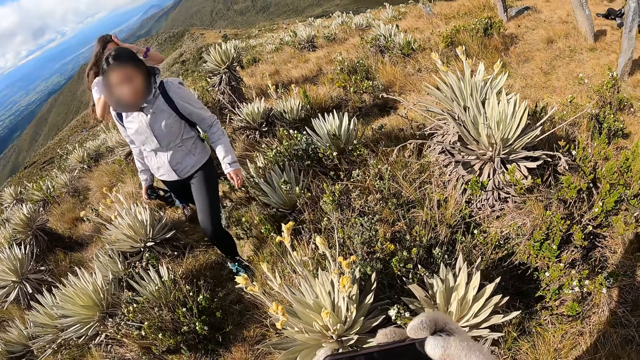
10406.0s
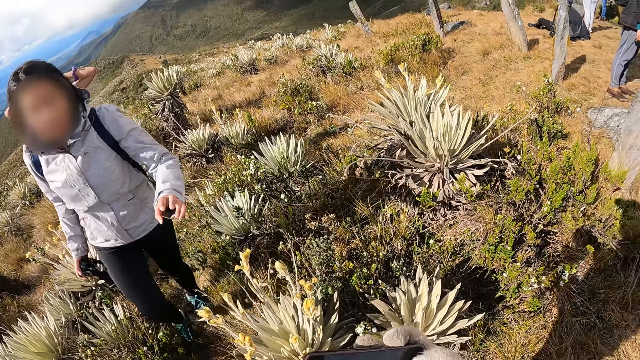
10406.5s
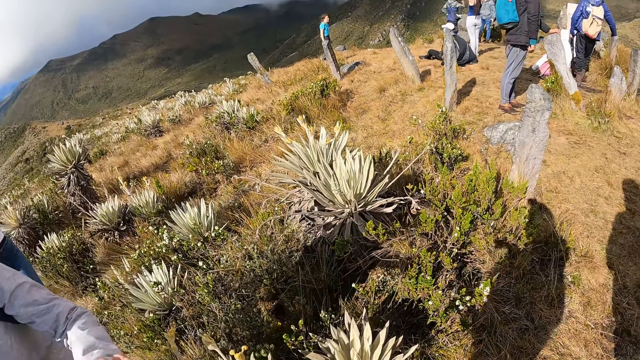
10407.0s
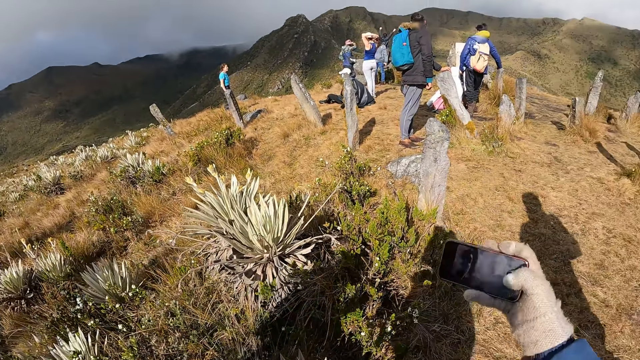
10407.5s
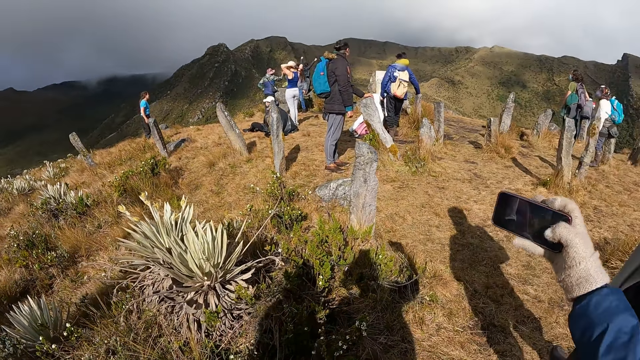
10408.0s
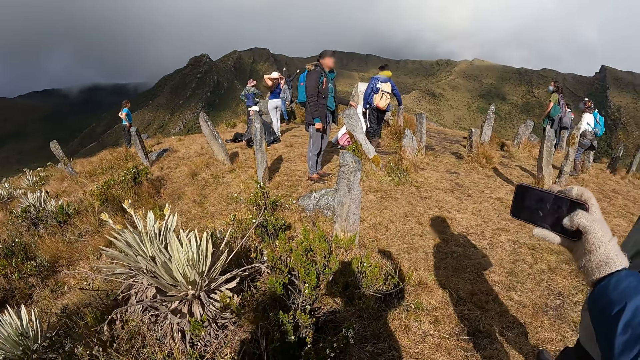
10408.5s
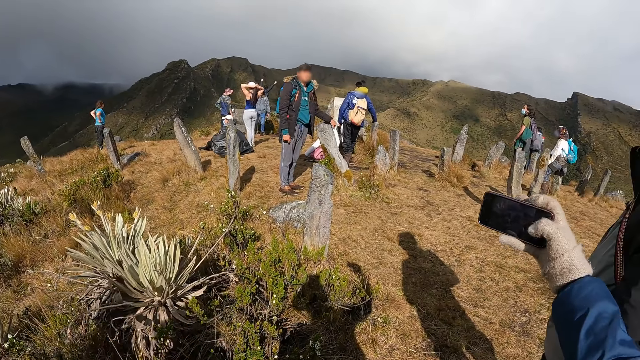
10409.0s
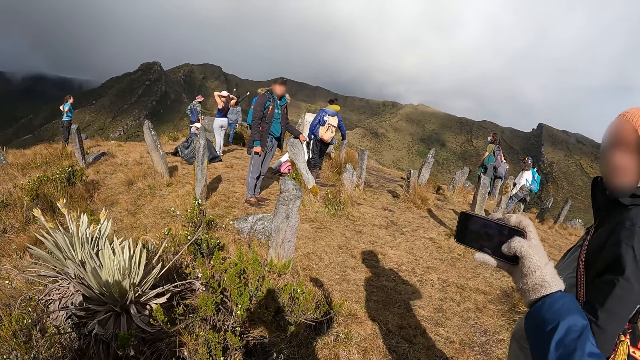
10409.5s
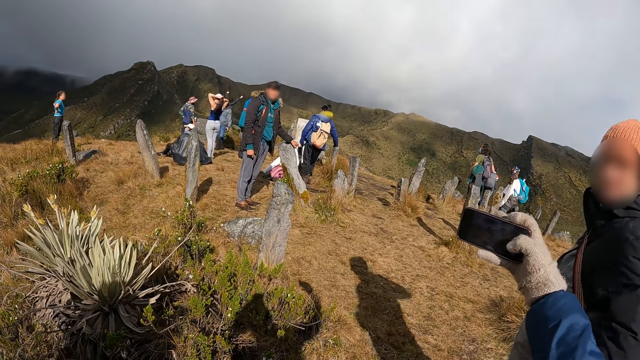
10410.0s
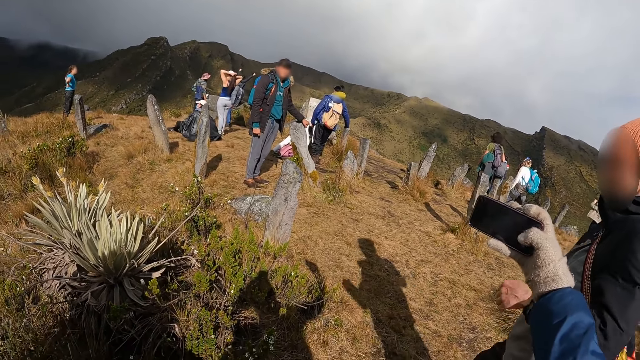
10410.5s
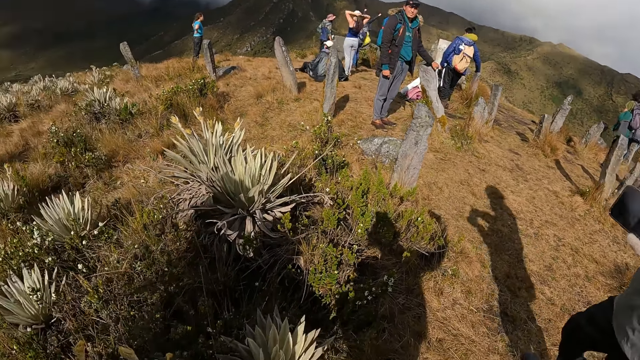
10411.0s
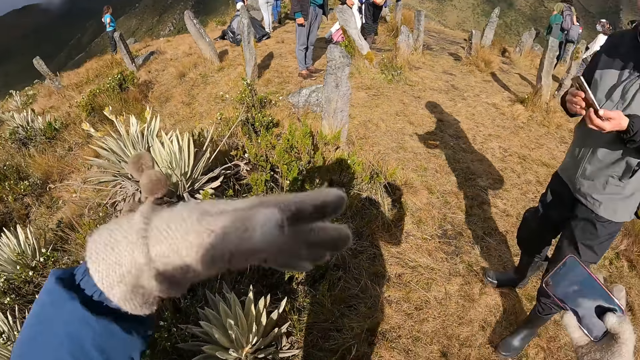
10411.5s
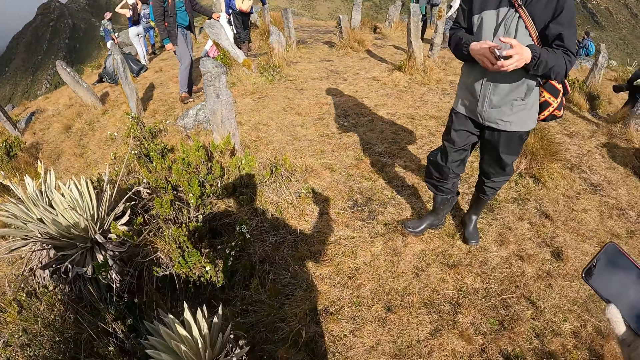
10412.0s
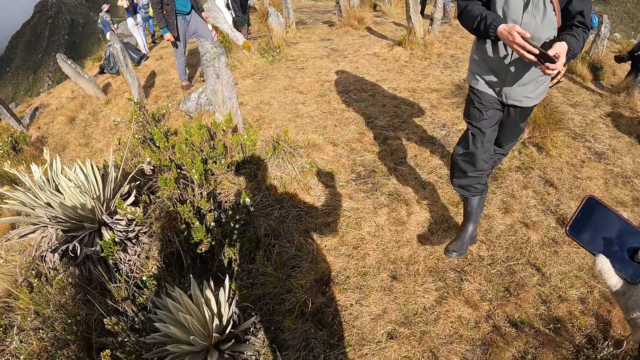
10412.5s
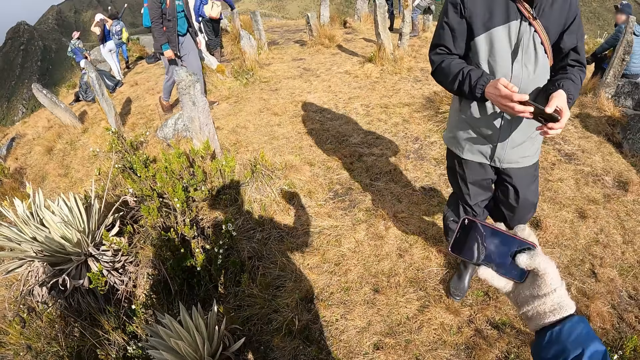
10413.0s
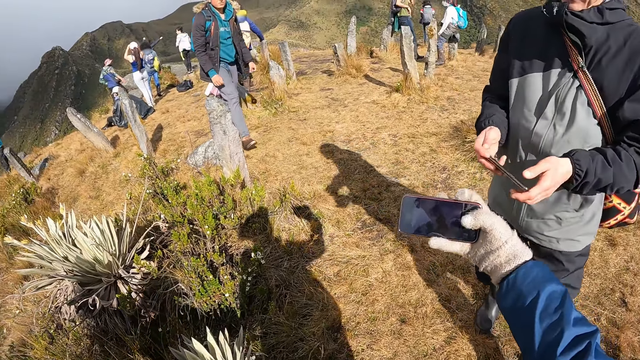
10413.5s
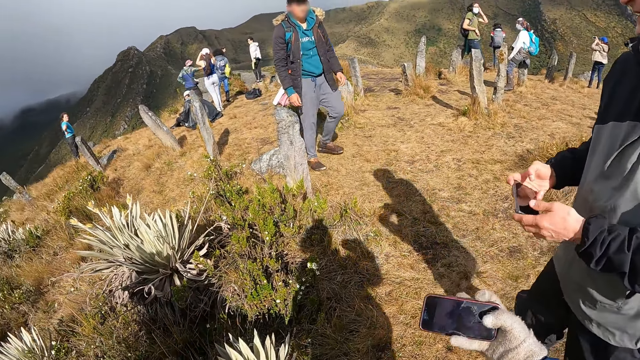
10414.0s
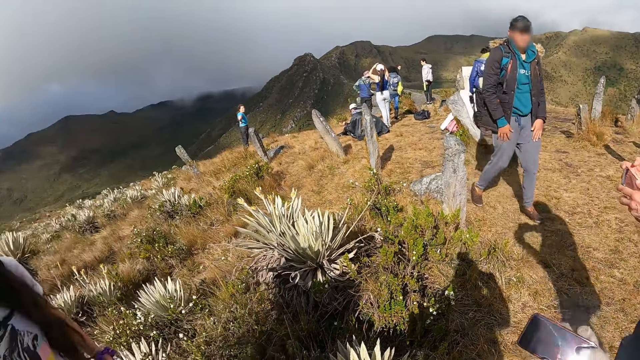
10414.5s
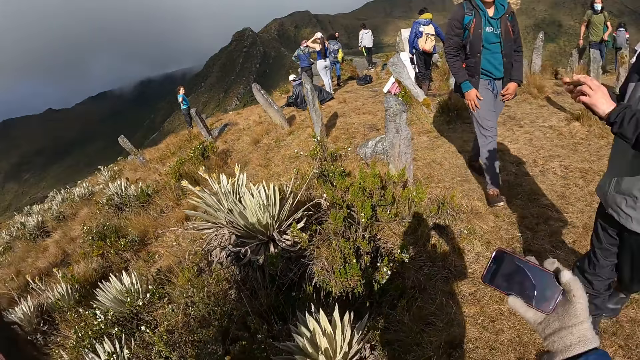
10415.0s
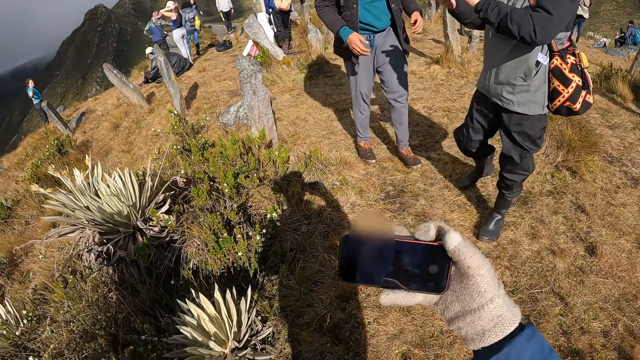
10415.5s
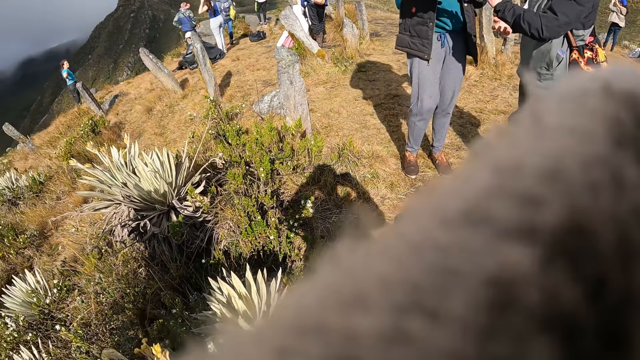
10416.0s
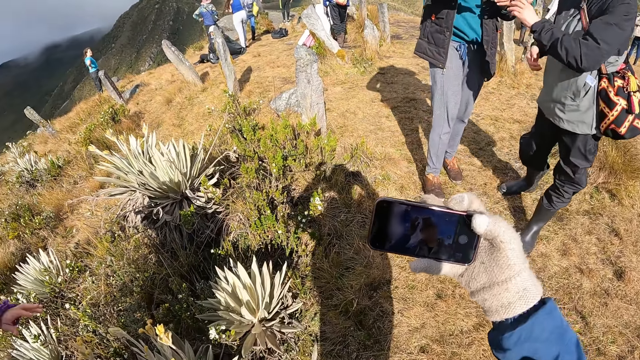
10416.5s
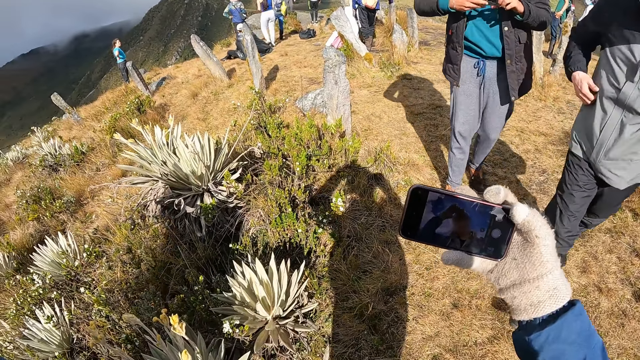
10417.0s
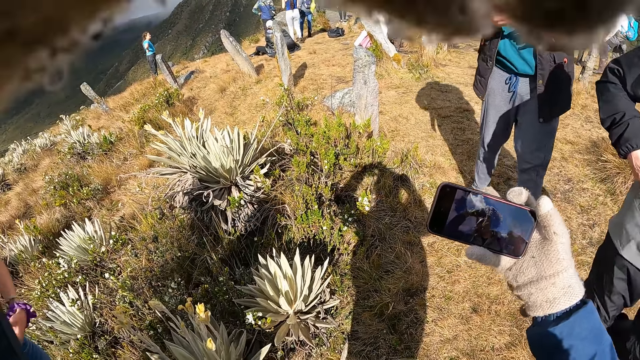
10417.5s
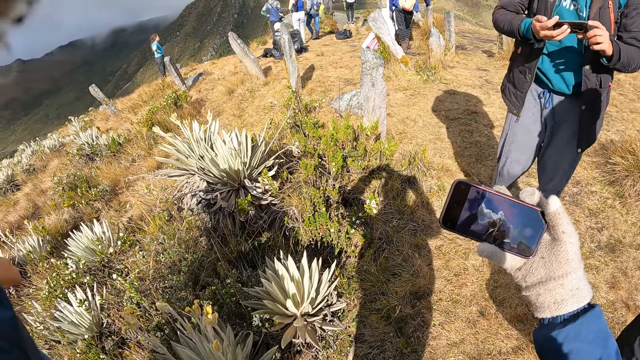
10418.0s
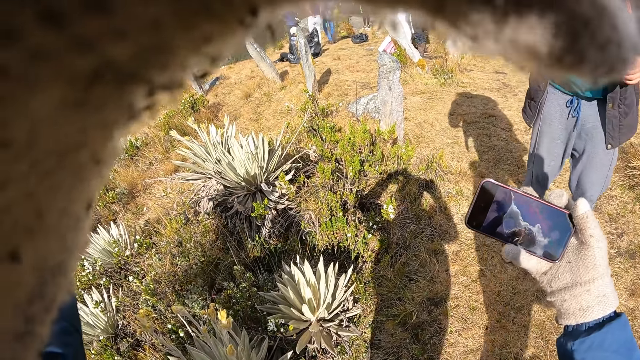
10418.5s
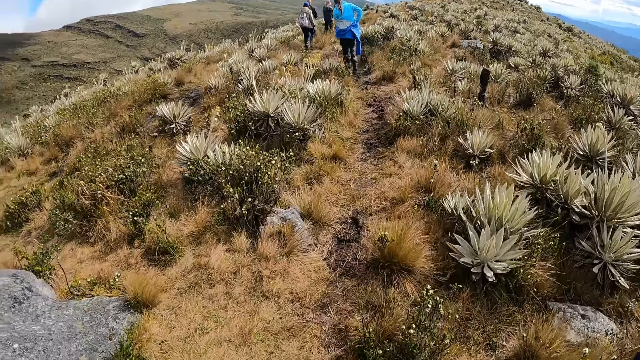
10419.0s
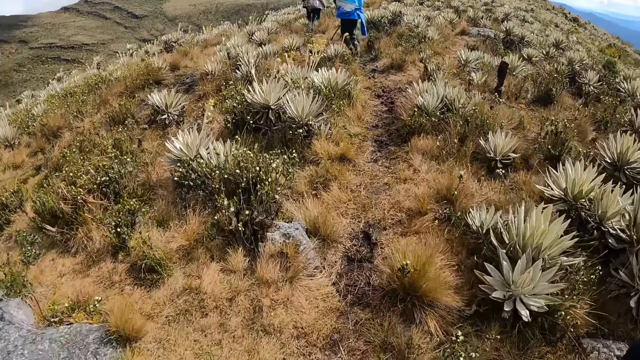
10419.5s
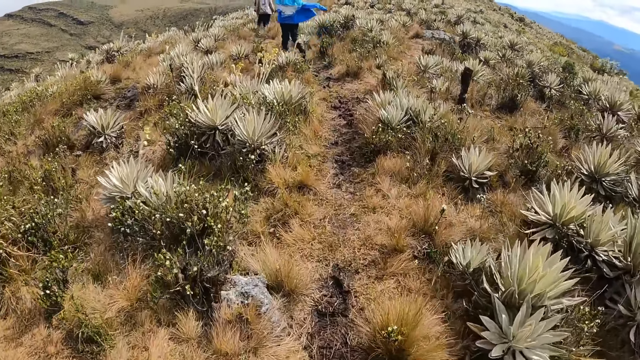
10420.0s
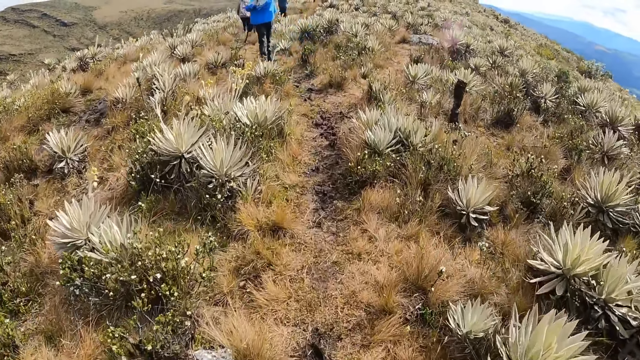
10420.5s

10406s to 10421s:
The woman touches her hair with both hands. The camera wearer looks around. He takes a photo with the phone. The man operates a phone in his hands. He holds the phone with both hands. The camera wearer takes a photograph with the phone in his hands. He holds the phone in his right hand. He looks around. The man gives the phone in his left hand to another man. The camera wearer adjusts the camera on his head with his left hand. The other man holds the phone in his hands. The camera wearer takes a photo with the phone. He touches the camera on his head with his left hand. He walks on the hiking trail.

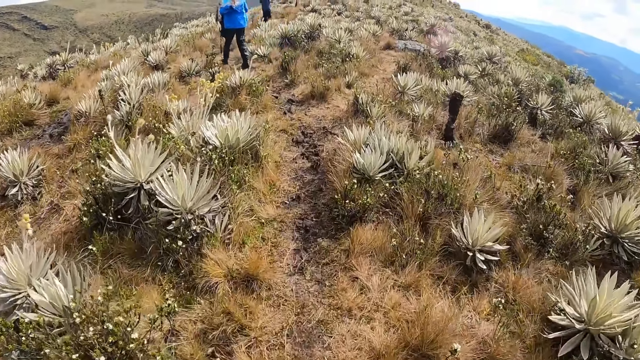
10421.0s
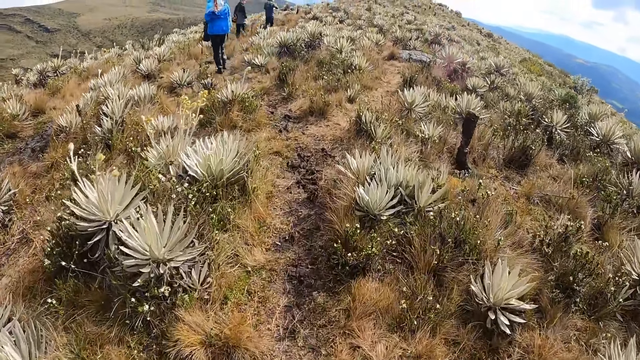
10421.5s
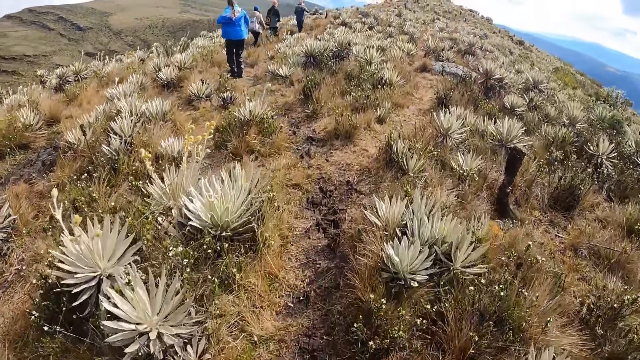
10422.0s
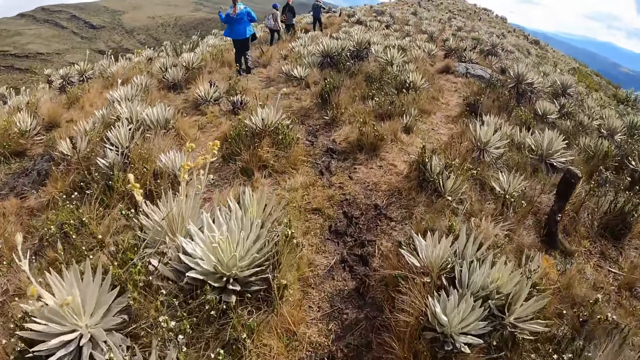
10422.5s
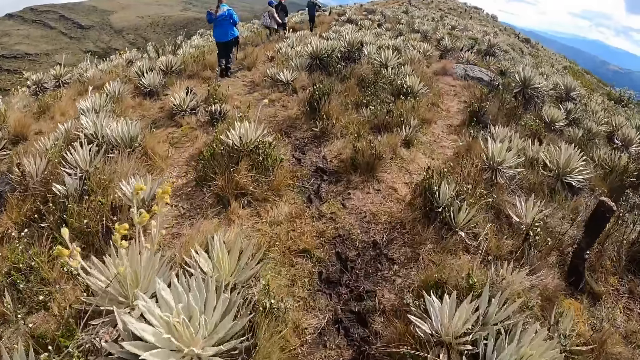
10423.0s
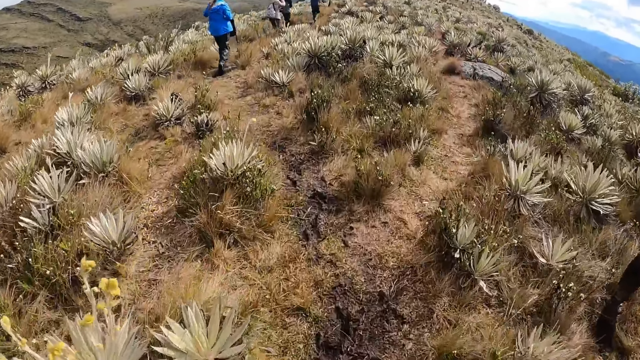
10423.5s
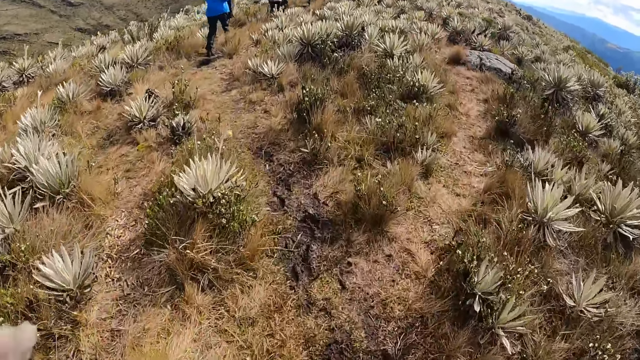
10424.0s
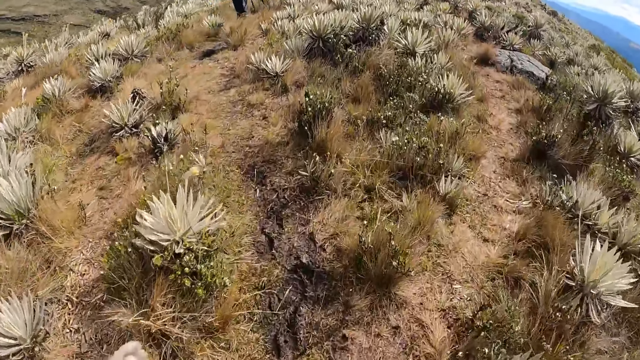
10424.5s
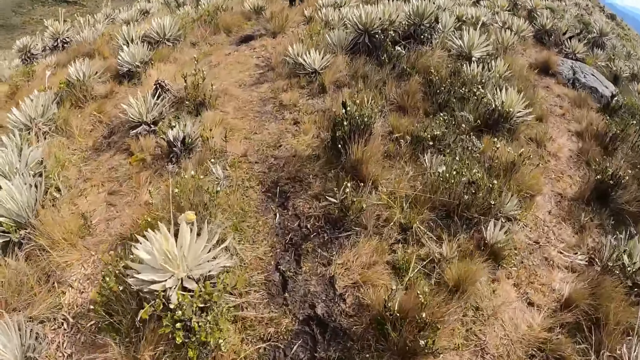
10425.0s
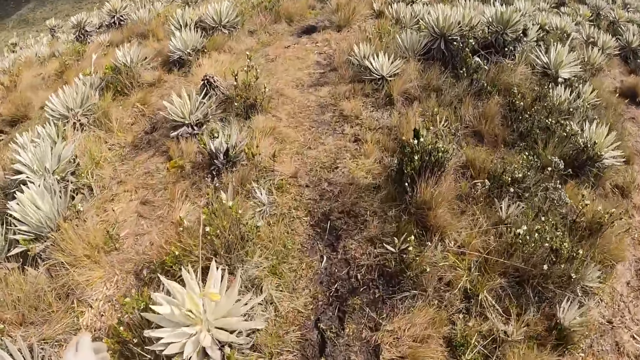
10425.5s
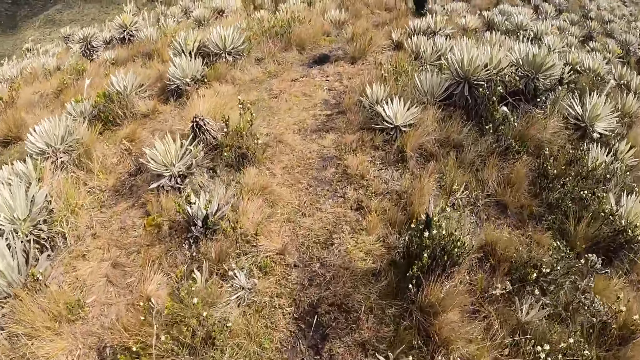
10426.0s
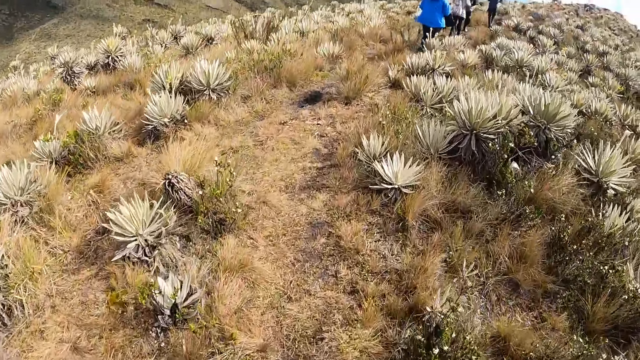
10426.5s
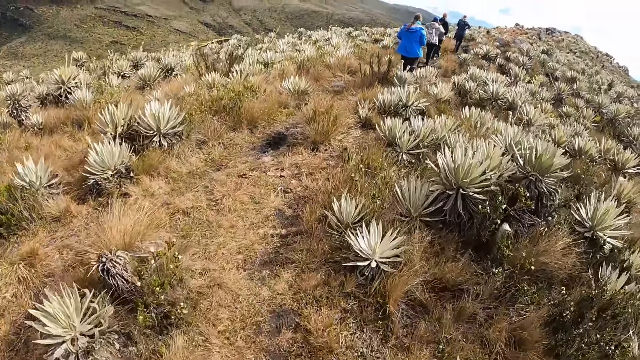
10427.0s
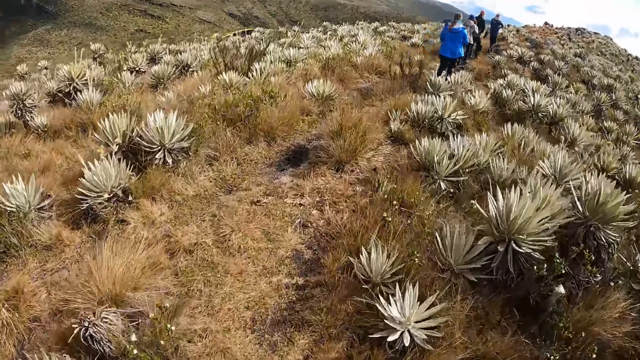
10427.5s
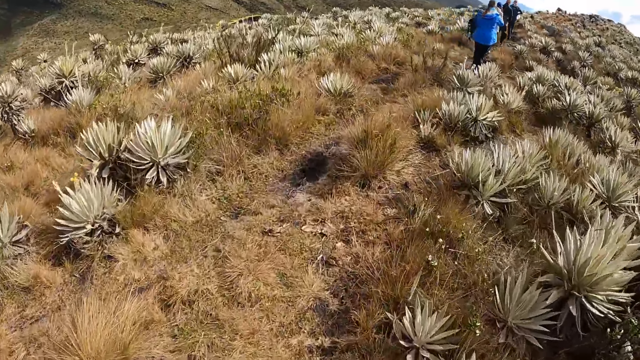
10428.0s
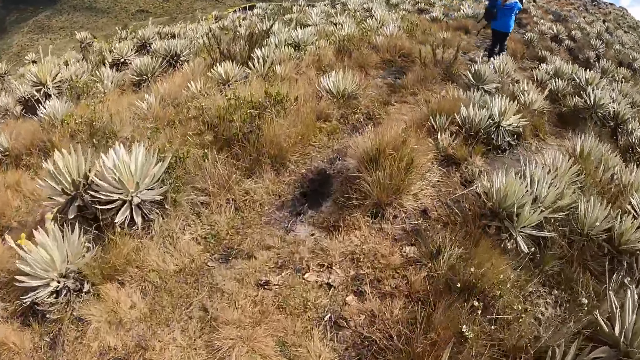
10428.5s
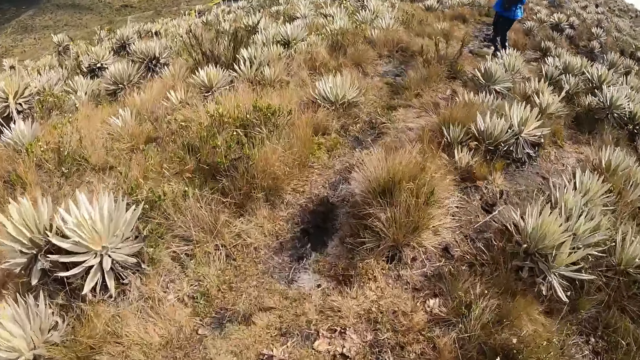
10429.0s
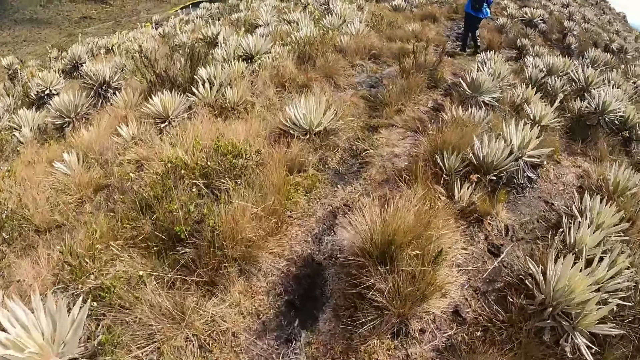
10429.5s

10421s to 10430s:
A woman hangs a bag on her shoulder with her right hand.
